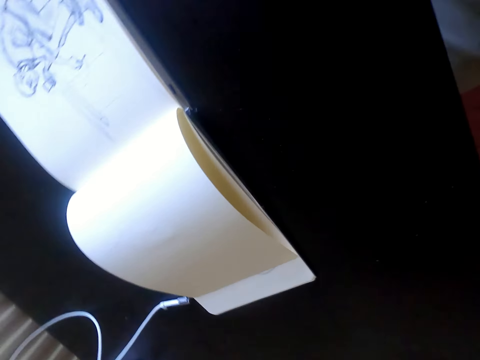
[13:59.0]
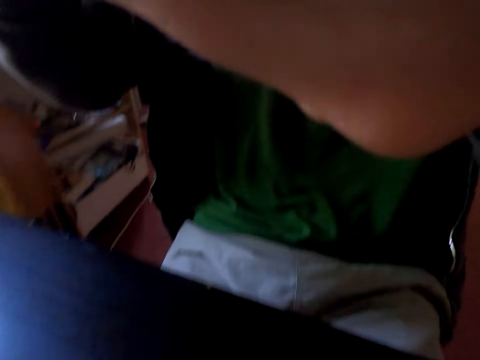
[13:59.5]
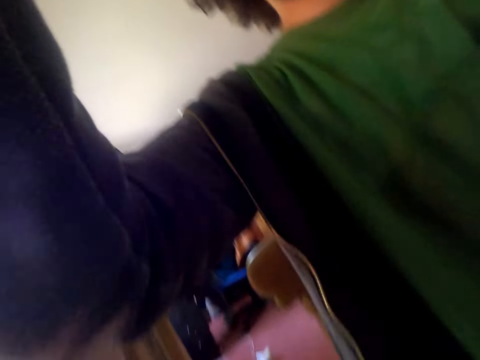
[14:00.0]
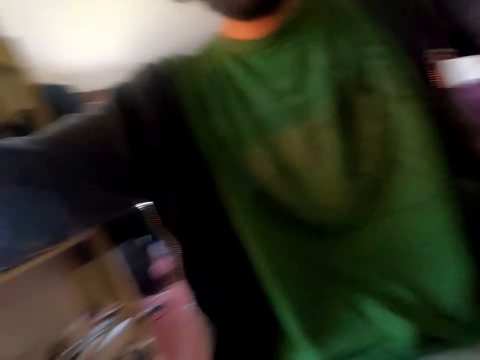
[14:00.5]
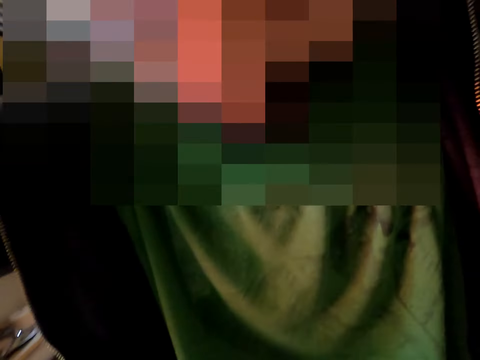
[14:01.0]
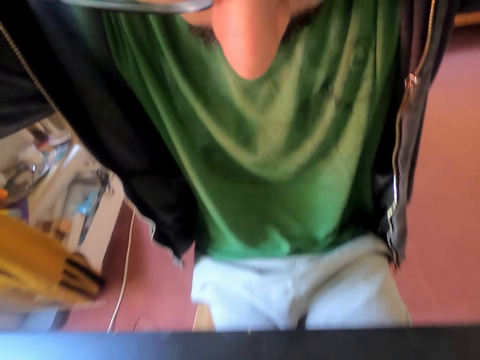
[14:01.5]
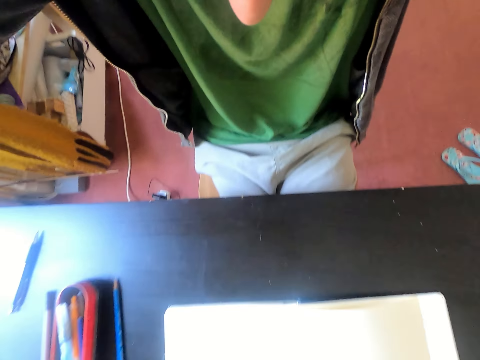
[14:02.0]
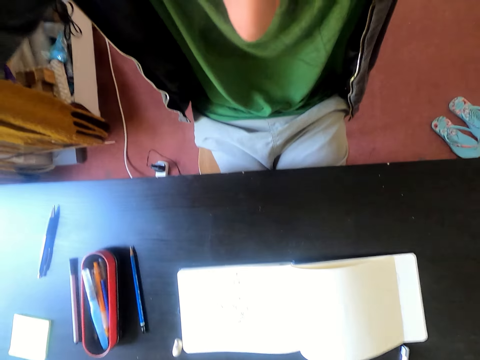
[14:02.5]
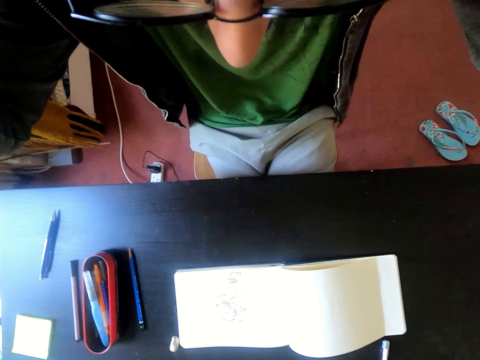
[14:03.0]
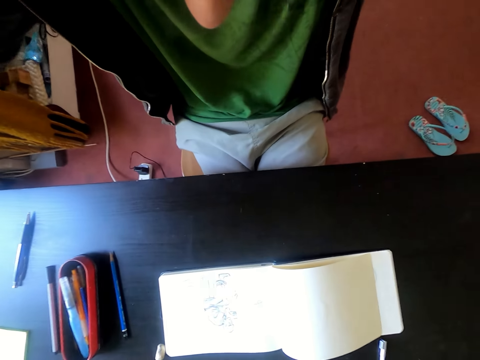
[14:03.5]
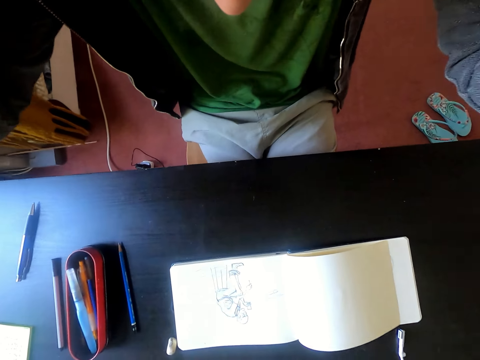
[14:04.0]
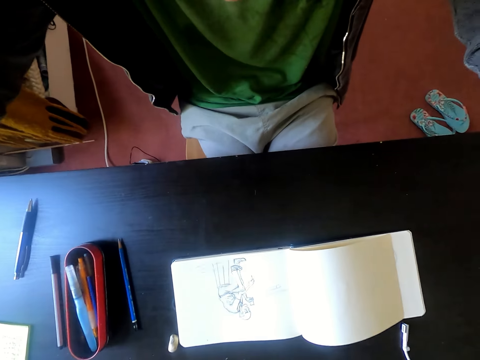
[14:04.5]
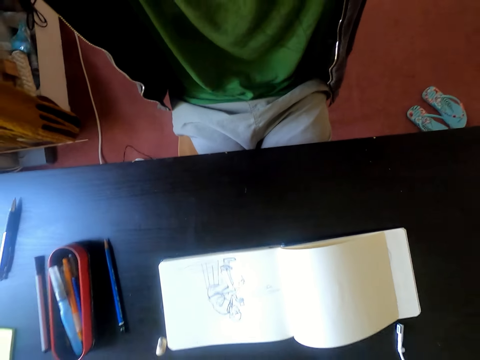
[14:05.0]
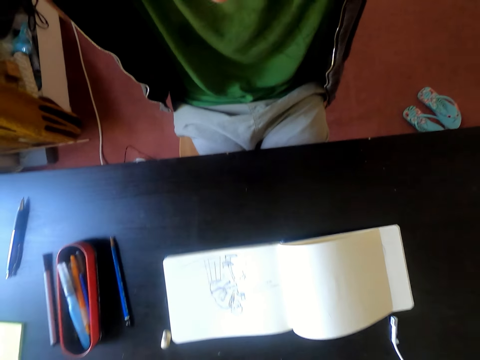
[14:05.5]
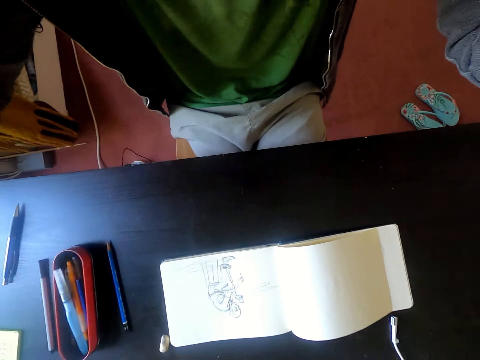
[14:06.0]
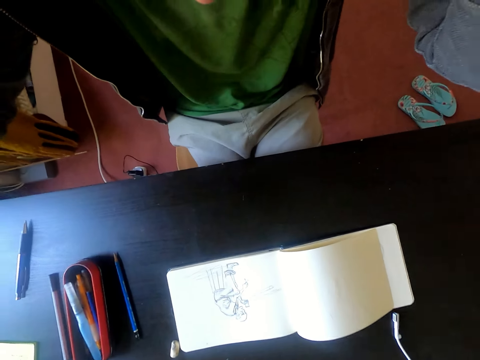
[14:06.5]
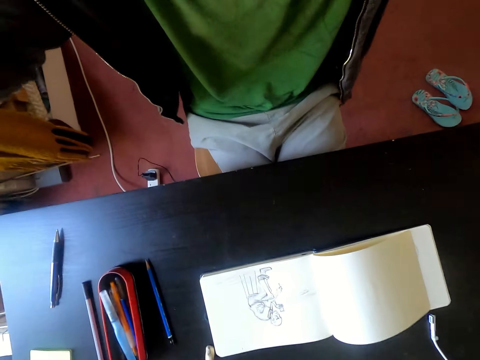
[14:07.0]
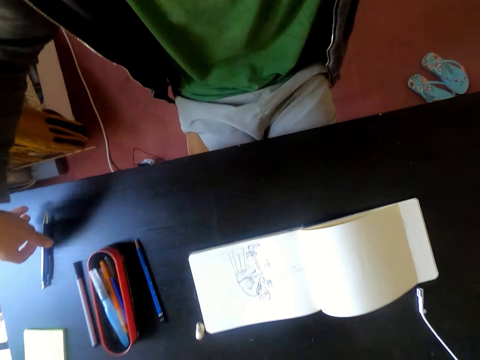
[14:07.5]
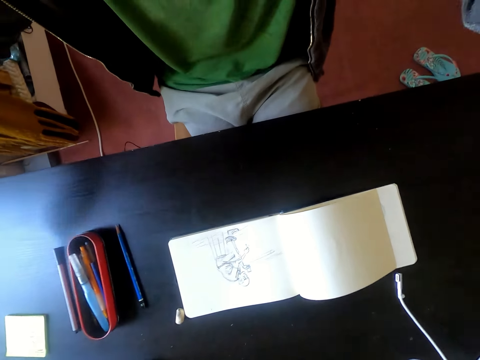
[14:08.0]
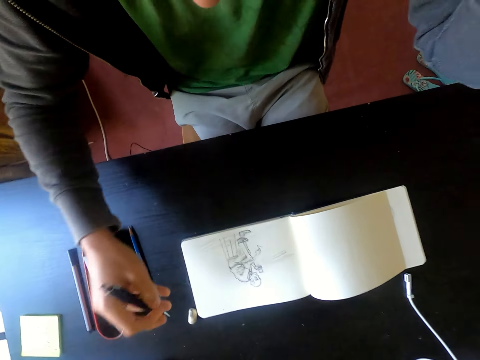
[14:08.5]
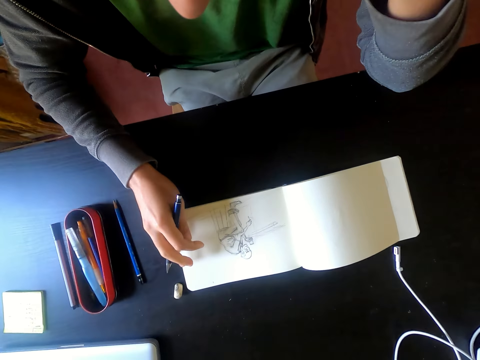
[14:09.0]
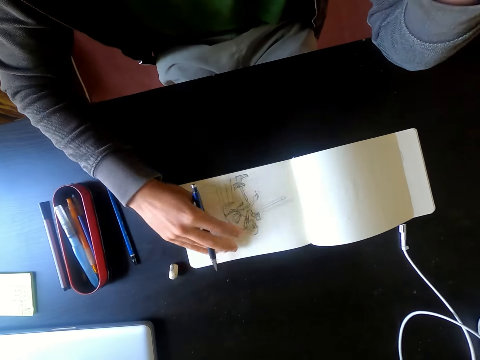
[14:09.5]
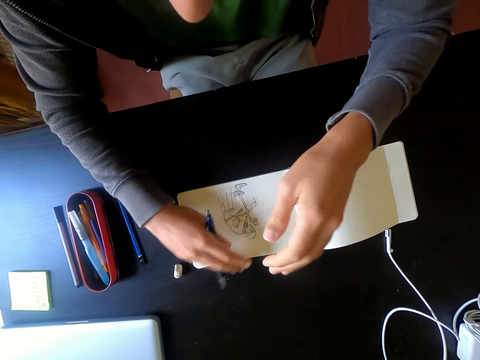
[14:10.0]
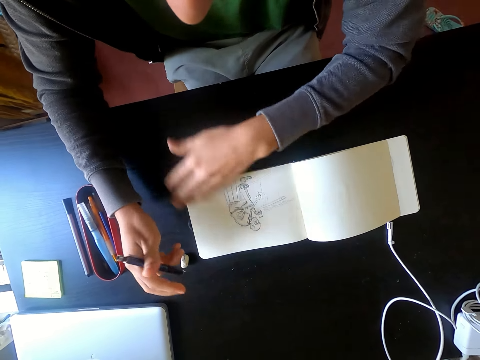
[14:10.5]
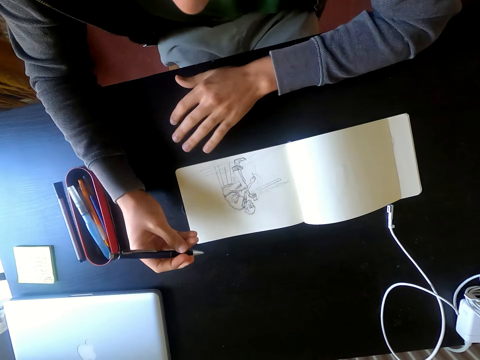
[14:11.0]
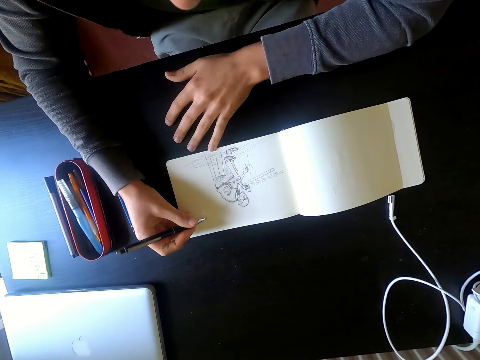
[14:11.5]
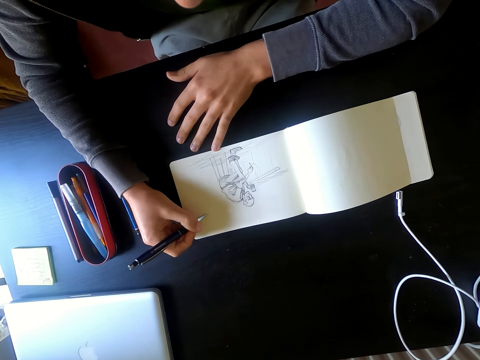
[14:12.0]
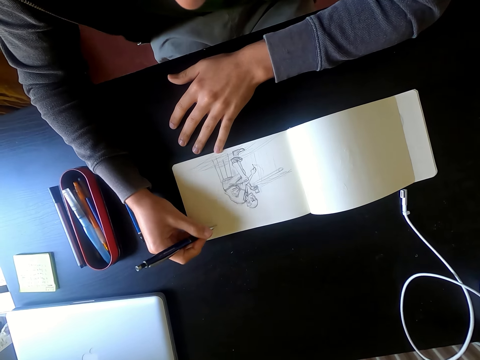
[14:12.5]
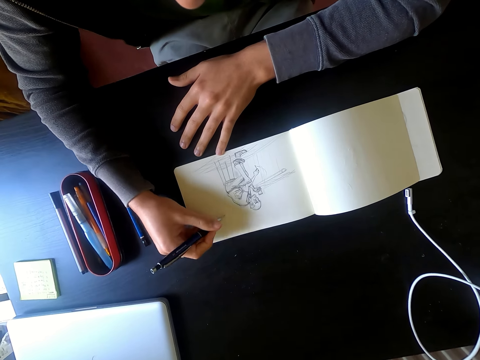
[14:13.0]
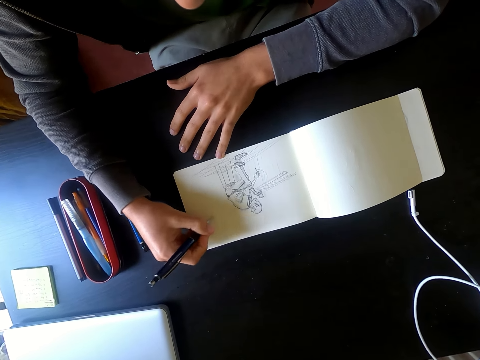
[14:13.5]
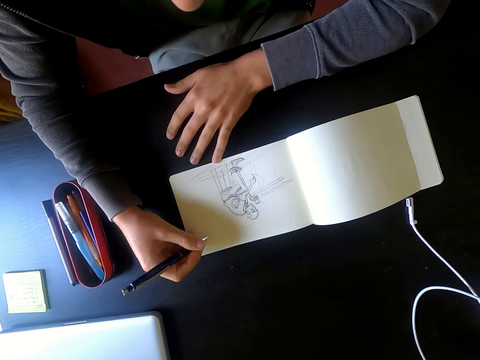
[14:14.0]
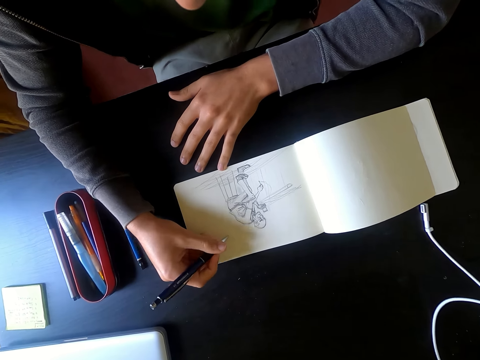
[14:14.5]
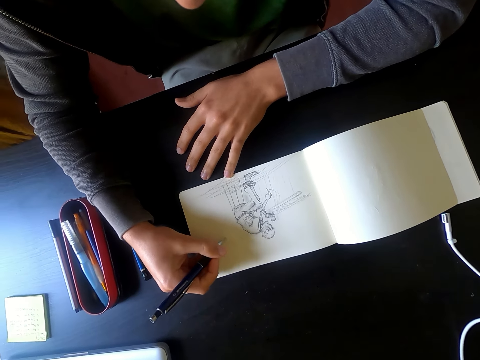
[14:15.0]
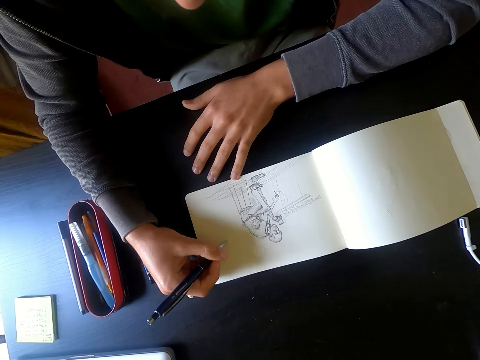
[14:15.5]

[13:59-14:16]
The camera wearer adjusts the camera with his hands. He looks at the drawing book. He picks up a pen on the table and holds the pen with his right hand. He draws.

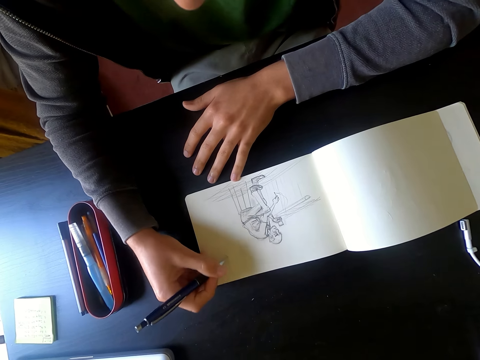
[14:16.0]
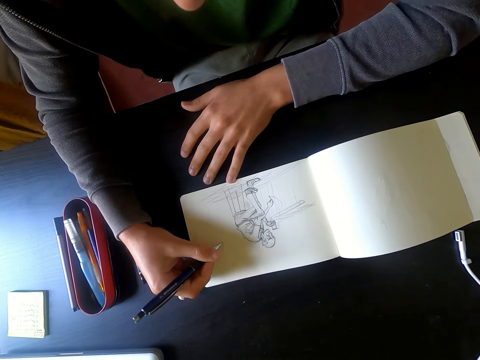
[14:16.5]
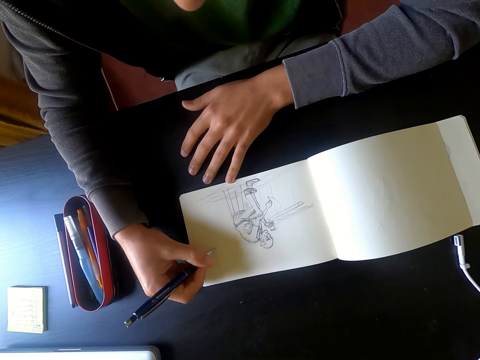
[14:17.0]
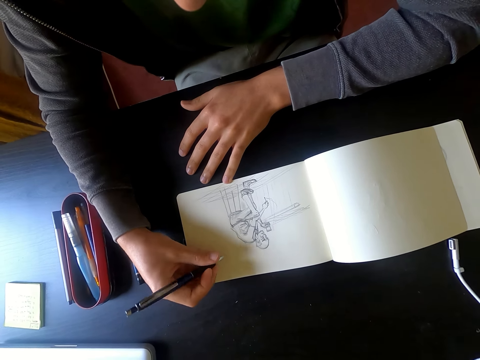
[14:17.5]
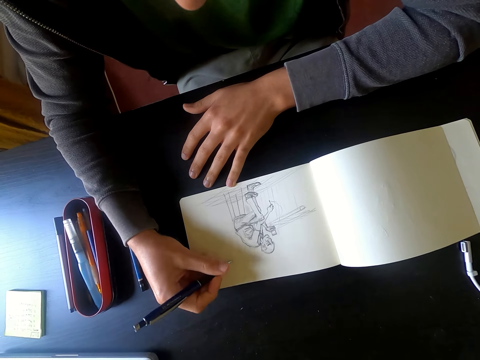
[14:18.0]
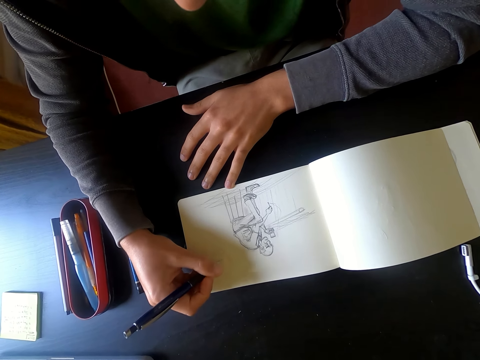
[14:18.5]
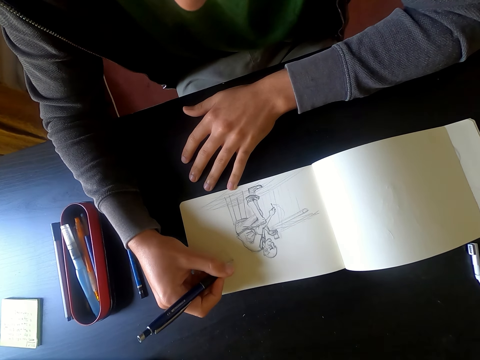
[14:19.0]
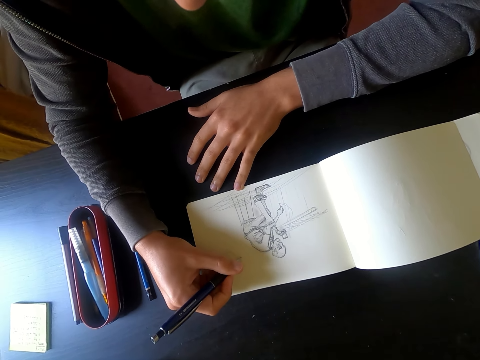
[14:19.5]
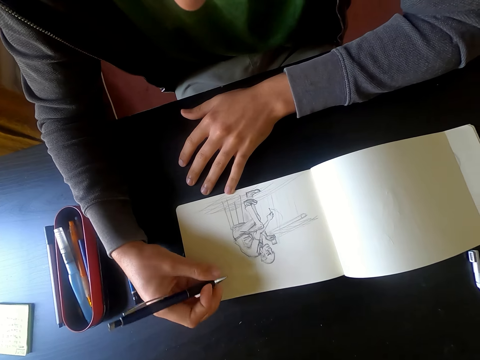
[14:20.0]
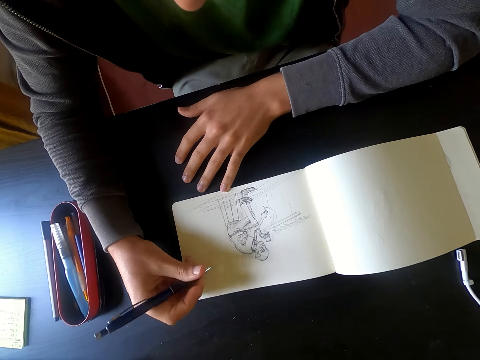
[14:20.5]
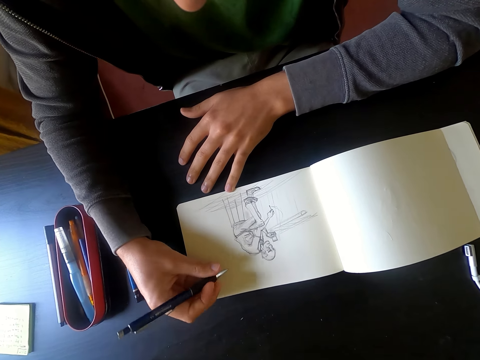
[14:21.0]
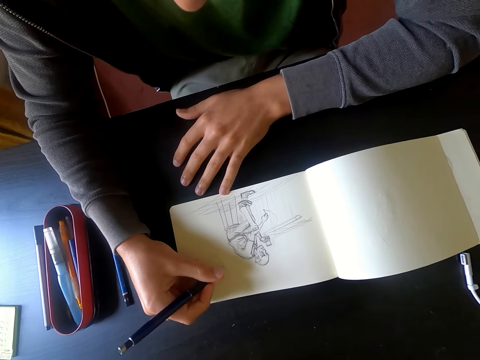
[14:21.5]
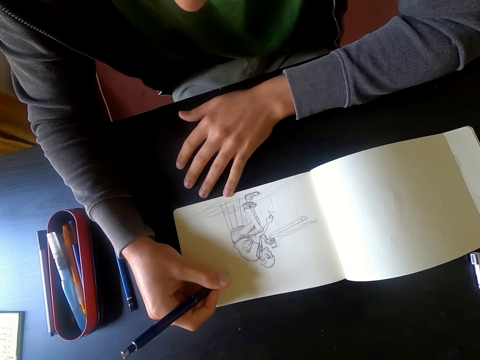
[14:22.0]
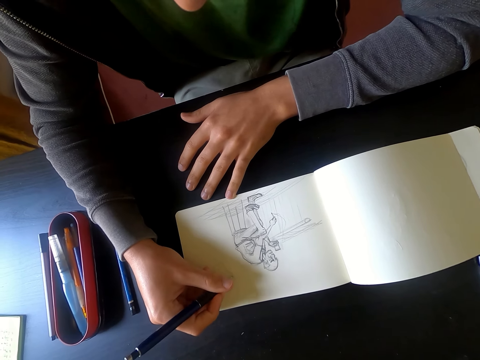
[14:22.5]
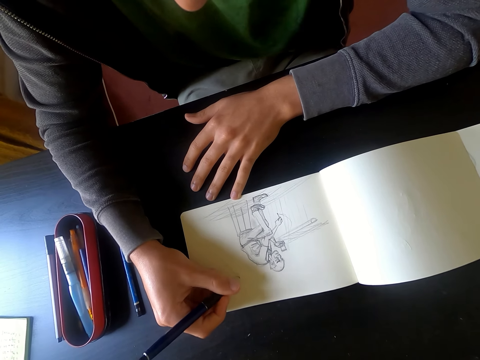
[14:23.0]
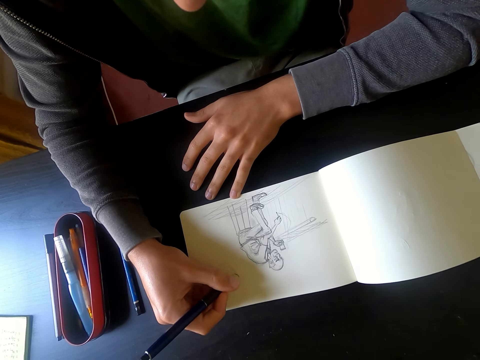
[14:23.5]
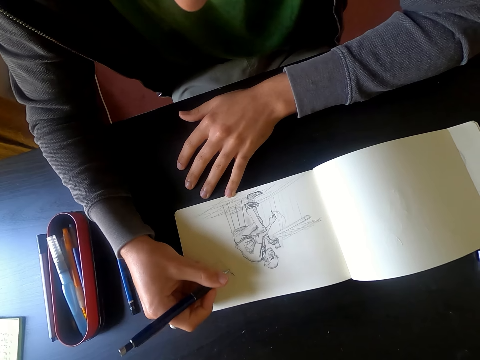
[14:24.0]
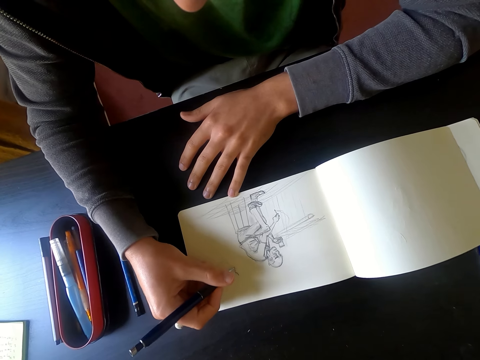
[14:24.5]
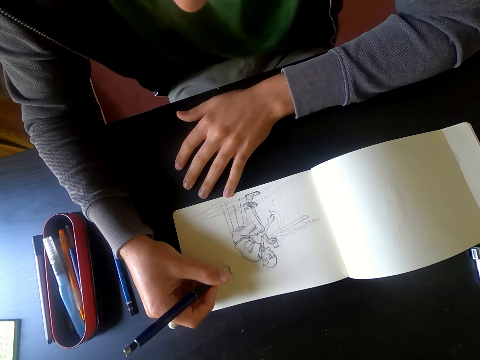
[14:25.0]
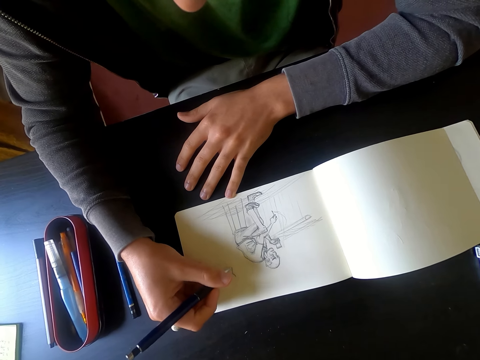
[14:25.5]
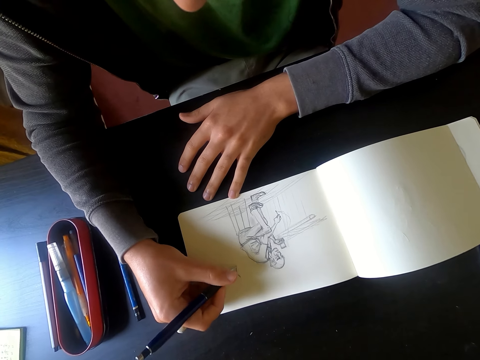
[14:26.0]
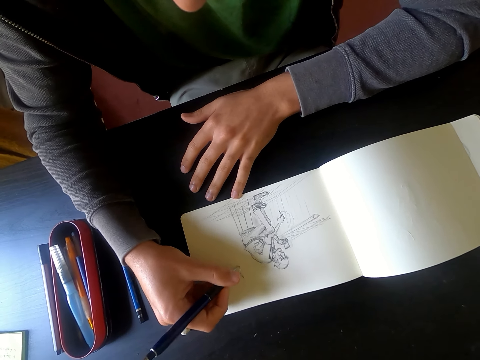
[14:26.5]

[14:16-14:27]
The camera wearer draws a picture on the piece of paper with a pen.
